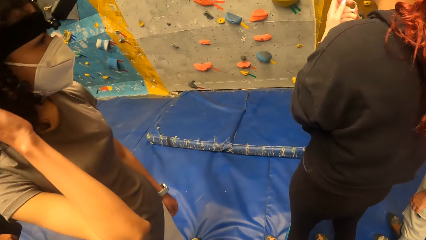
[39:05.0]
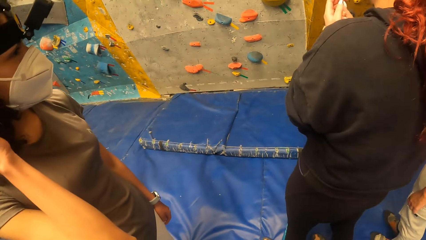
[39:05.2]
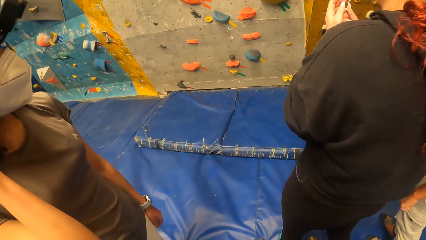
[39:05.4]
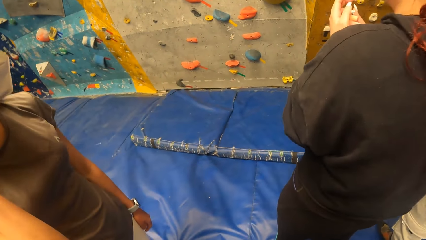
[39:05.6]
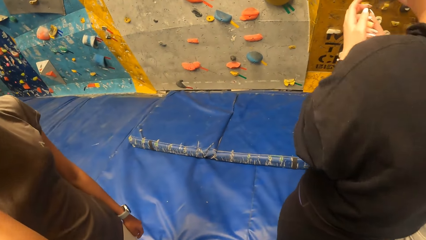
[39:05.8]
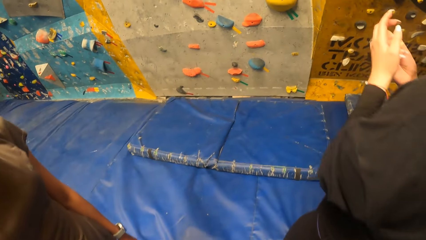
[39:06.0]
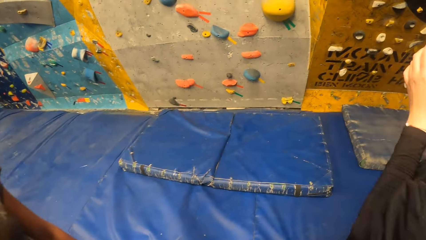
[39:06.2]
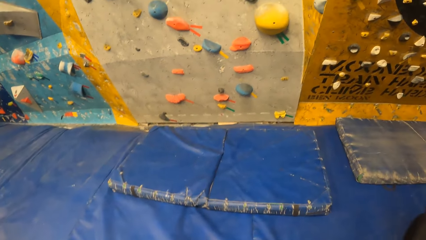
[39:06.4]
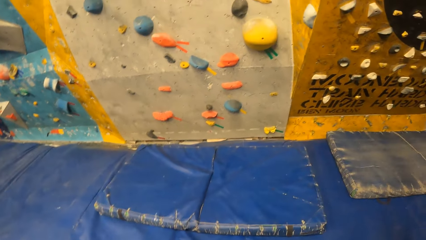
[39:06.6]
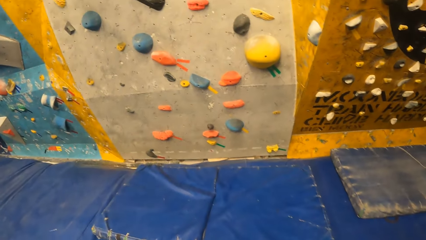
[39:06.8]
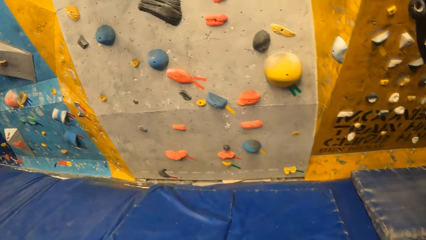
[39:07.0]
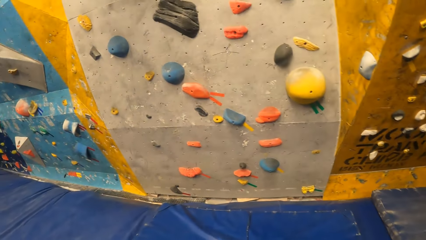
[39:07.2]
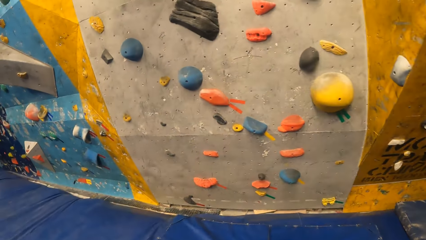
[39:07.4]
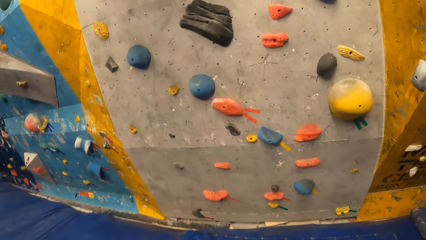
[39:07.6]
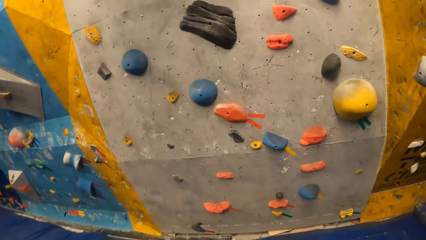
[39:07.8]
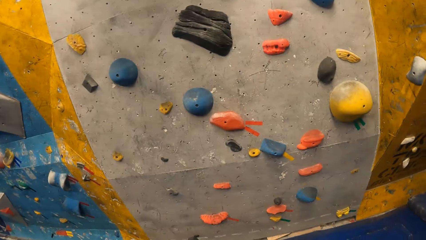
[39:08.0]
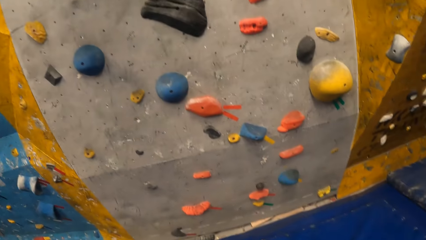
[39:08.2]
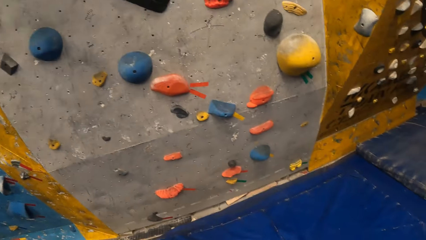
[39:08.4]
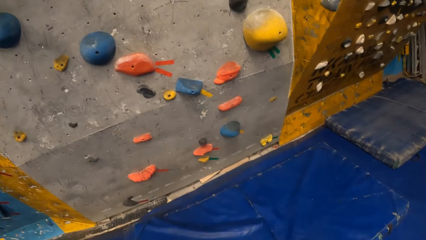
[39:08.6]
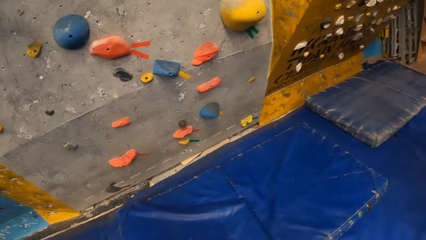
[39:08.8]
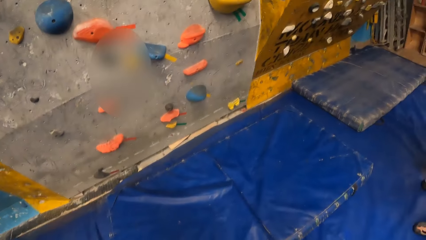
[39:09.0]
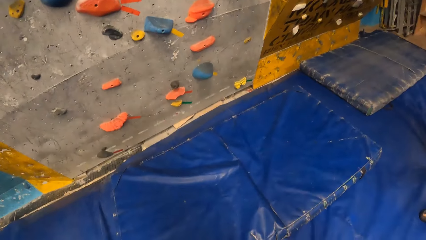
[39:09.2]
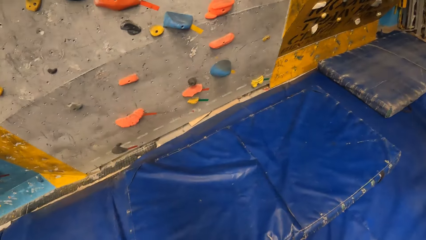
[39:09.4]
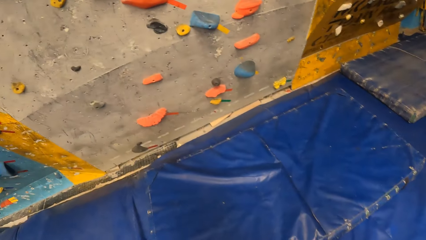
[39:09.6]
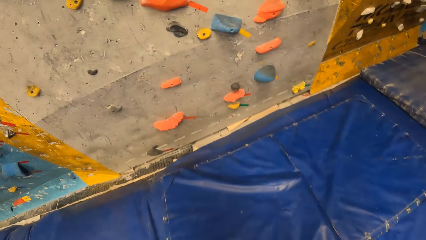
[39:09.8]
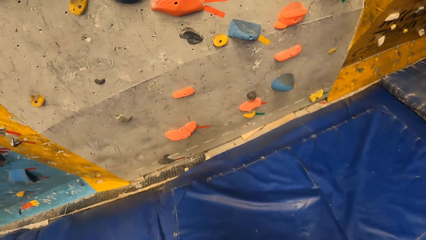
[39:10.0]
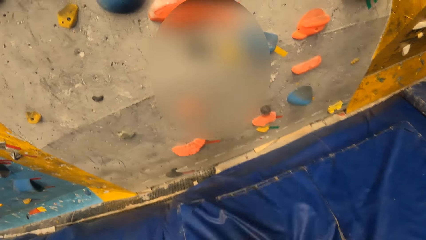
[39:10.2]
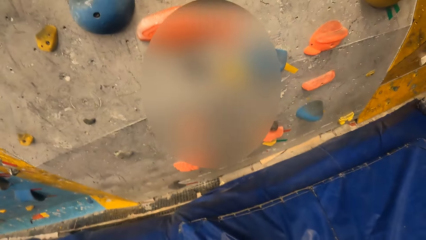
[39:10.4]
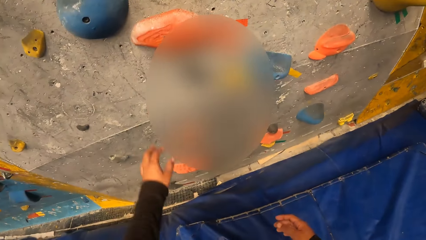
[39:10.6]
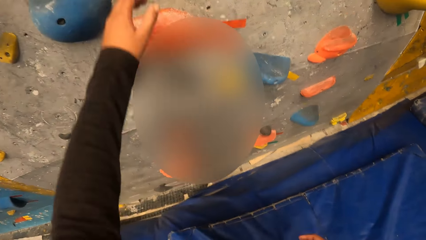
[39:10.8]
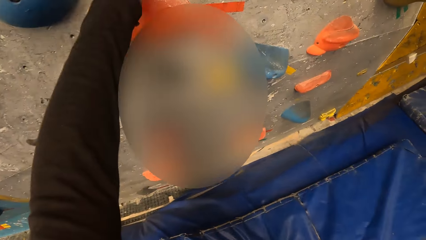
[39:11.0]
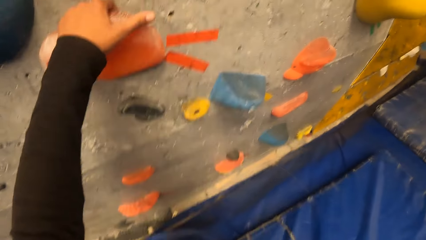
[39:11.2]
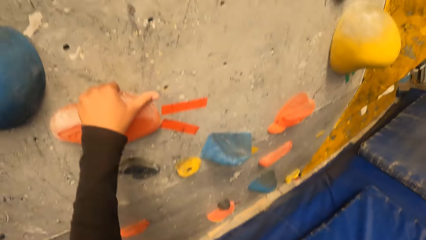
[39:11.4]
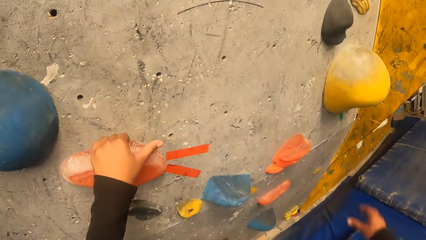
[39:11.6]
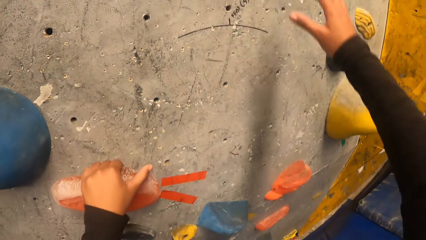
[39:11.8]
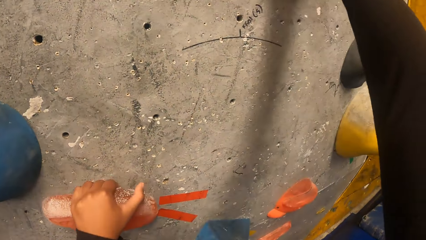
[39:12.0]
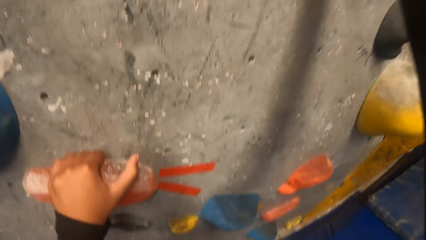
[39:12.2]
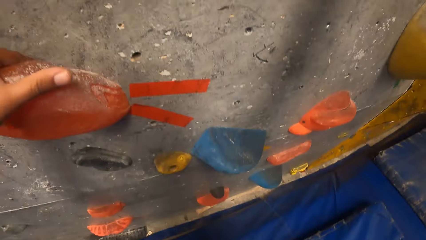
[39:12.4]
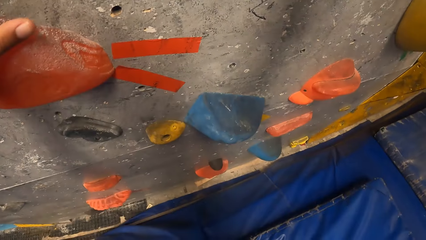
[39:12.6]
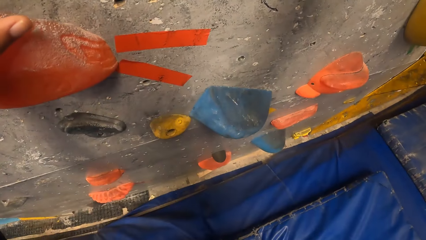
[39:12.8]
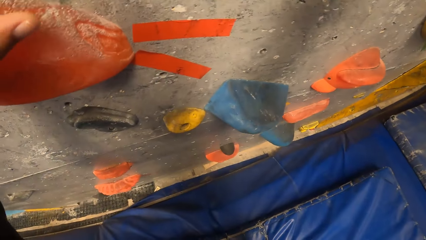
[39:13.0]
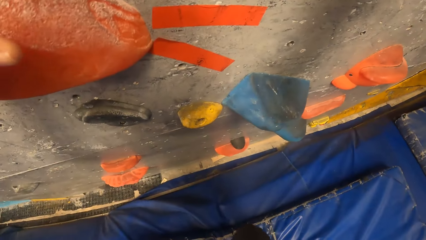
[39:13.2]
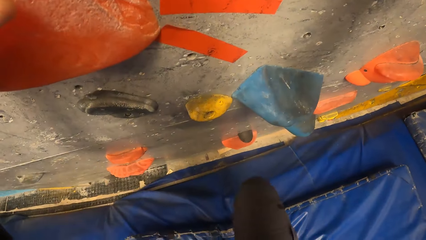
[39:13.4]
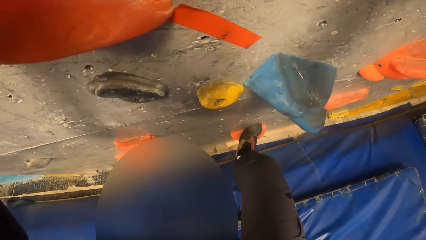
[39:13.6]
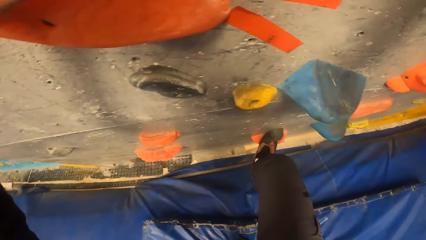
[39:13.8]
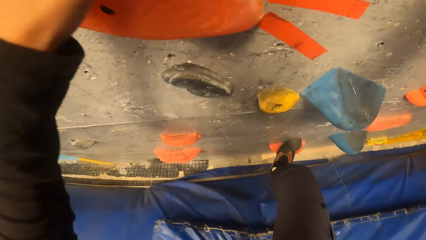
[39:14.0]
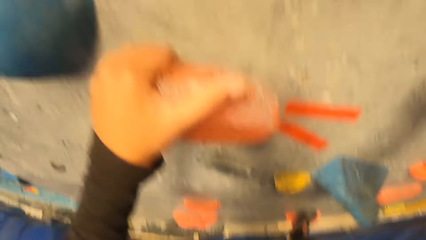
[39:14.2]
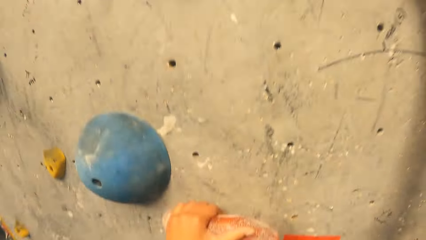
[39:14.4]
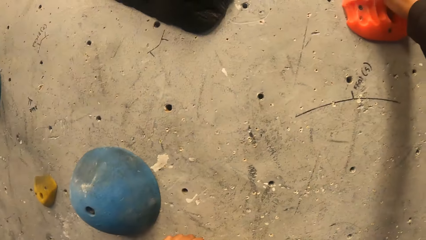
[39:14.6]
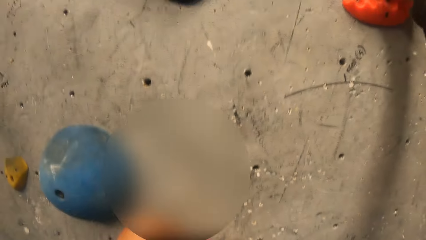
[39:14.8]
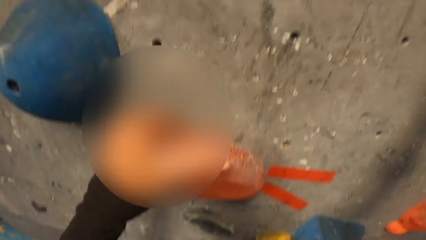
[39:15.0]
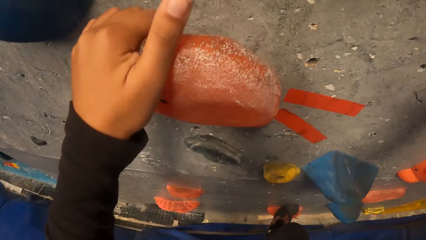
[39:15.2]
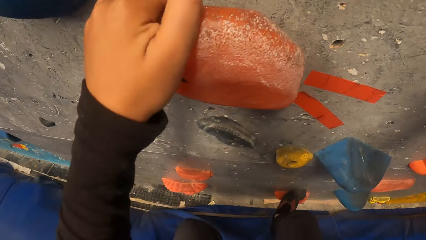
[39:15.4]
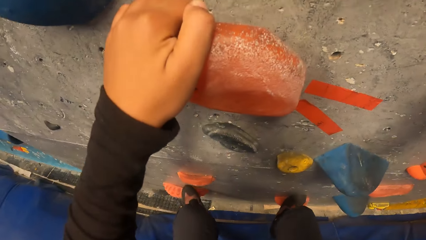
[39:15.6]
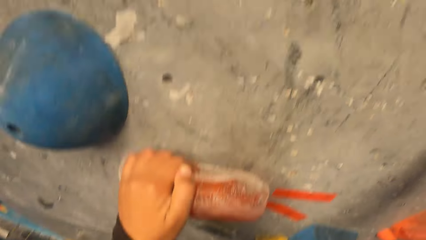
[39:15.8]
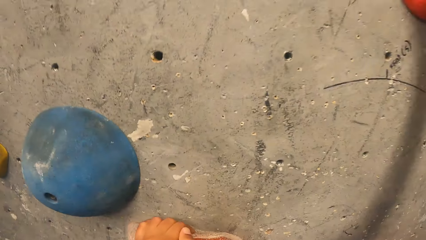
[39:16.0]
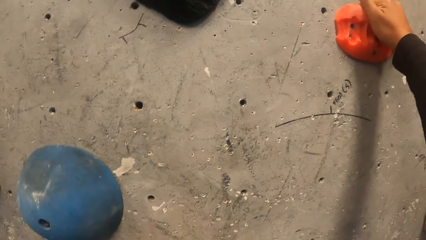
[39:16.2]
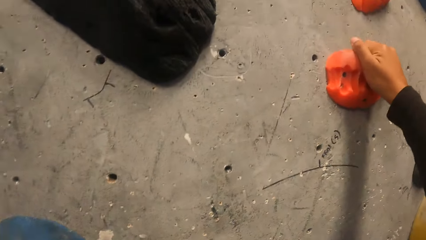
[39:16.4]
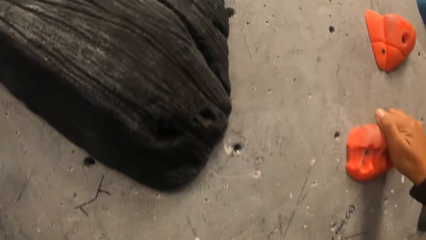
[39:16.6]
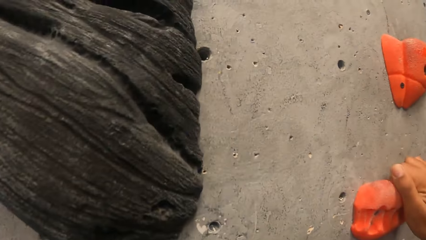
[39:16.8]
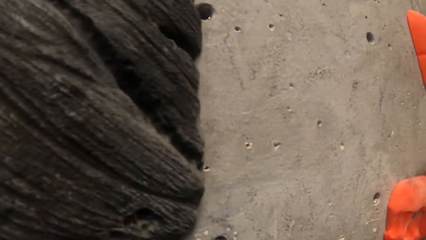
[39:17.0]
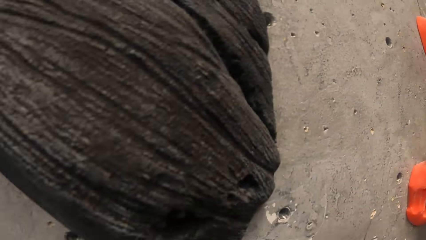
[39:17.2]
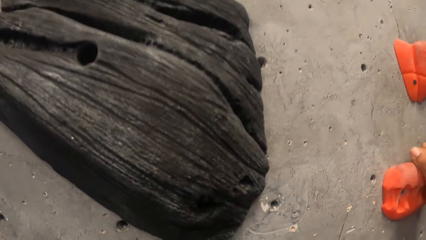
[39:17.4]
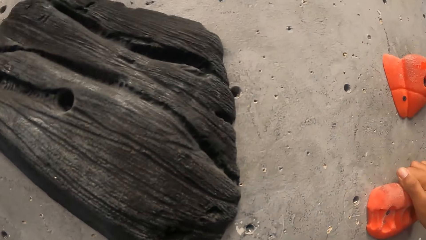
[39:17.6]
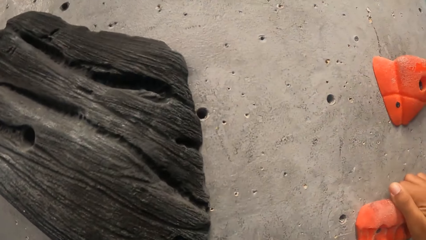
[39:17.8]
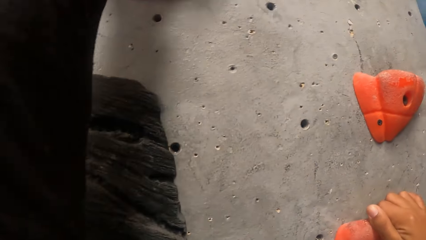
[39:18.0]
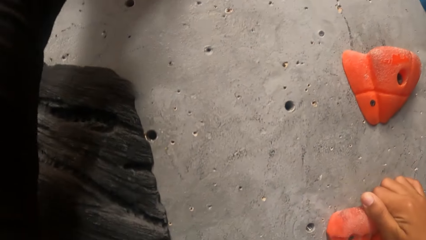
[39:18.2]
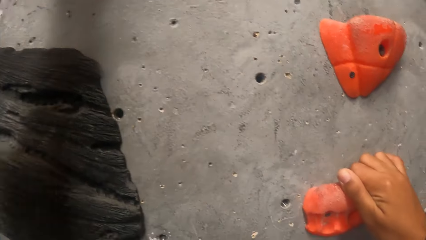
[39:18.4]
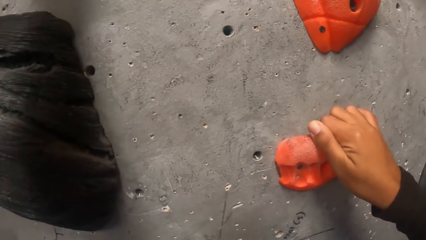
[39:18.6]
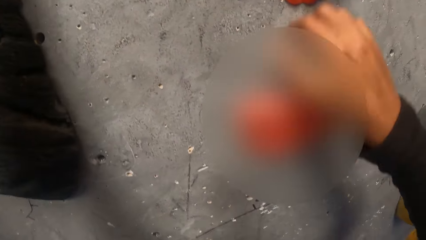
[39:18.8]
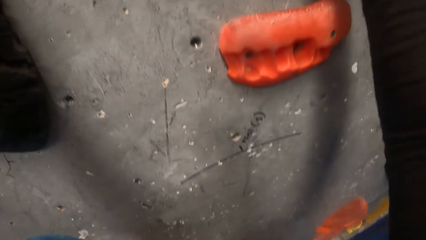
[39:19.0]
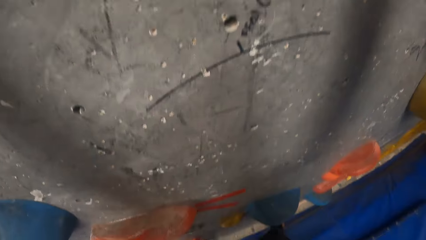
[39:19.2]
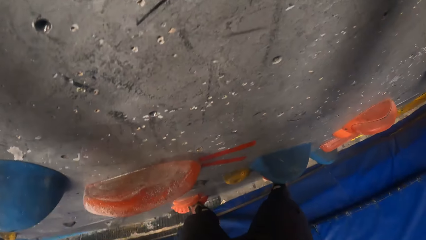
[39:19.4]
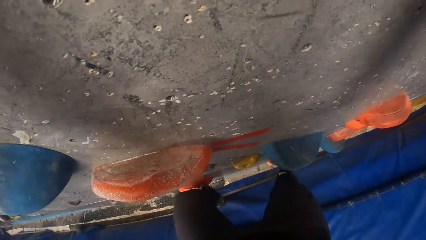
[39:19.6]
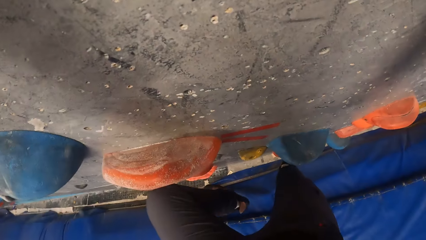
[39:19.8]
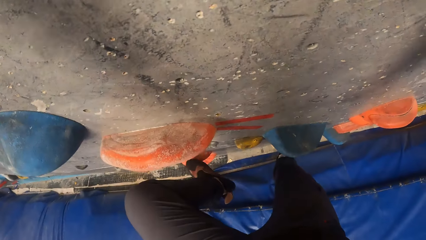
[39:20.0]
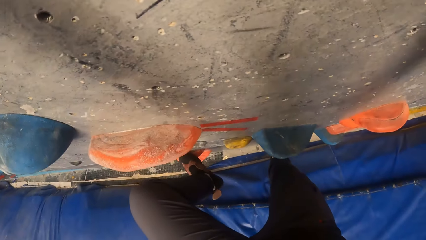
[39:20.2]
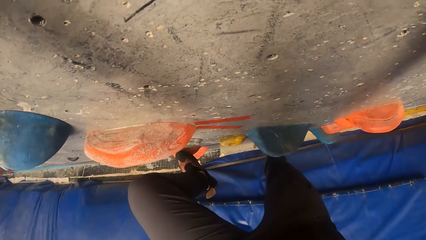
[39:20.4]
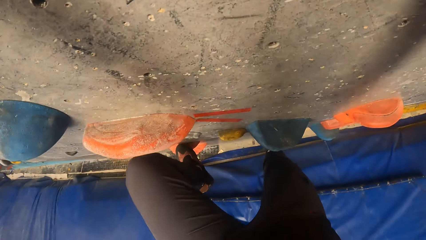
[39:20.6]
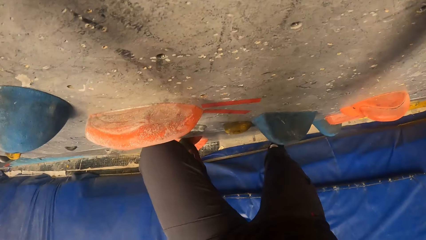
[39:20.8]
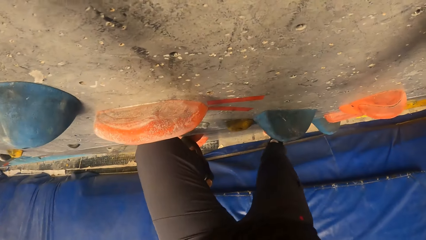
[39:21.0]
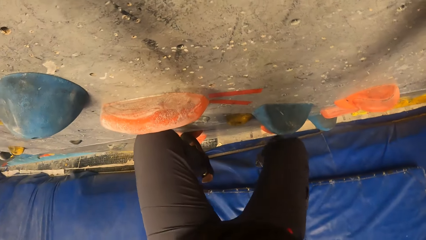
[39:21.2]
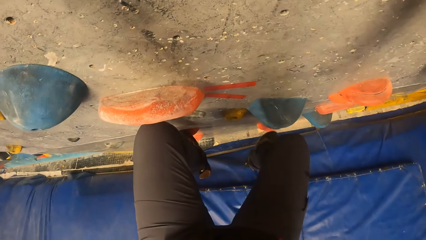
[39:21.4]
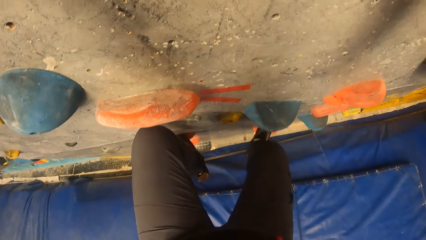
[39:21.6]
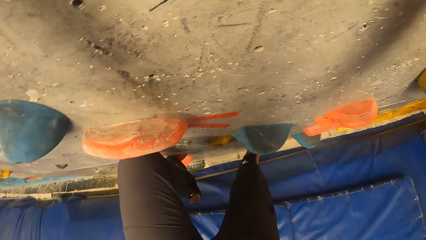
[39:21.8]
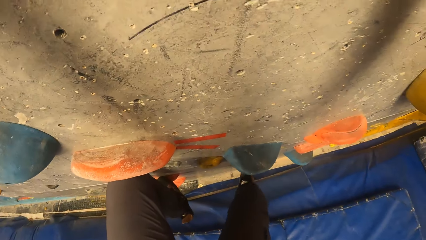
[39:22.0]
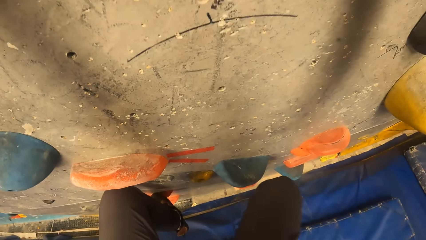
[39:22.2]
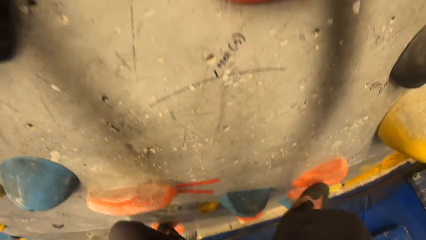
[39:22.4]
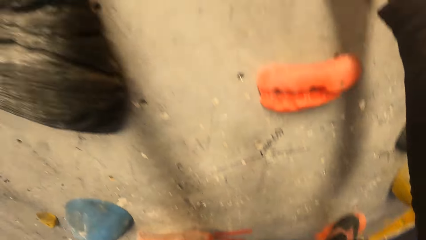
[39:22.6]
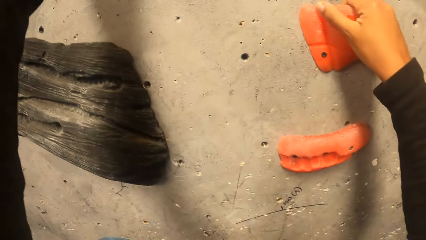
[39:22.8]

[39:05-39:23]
The camera wearer walks to the wall. She holds the climbing hole stone with her left hand. She climbs the wall. She puts her right leg on the climbing hole stone. She puts her left leg on the climbing hole stone. She holds the climbing hole stone with her right hand. She puts her left leg on the climbing hole stone. She holds the climbing hole stone with her right hand.
